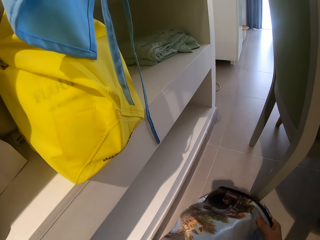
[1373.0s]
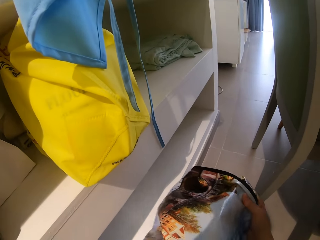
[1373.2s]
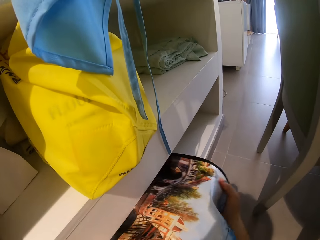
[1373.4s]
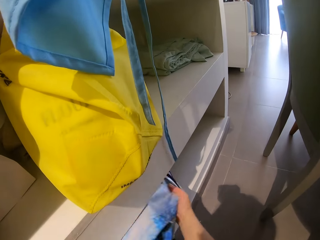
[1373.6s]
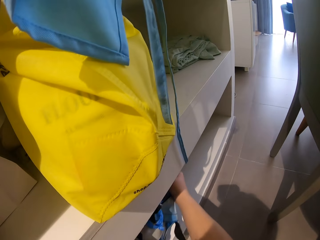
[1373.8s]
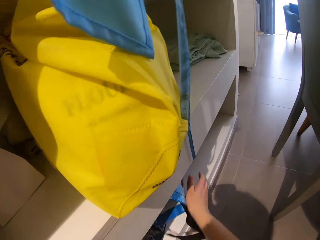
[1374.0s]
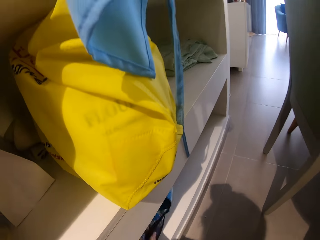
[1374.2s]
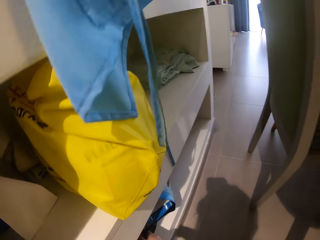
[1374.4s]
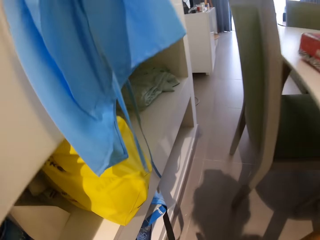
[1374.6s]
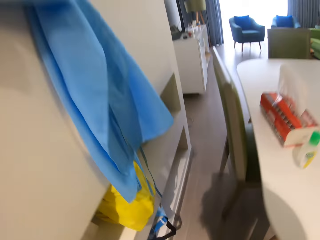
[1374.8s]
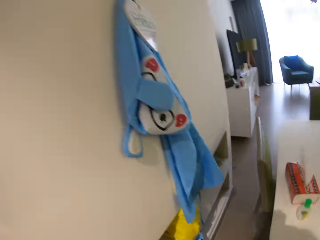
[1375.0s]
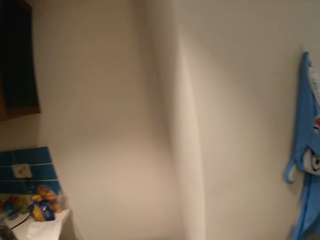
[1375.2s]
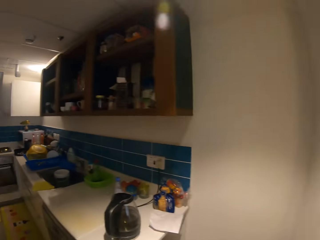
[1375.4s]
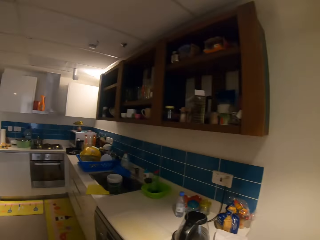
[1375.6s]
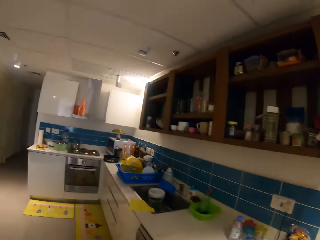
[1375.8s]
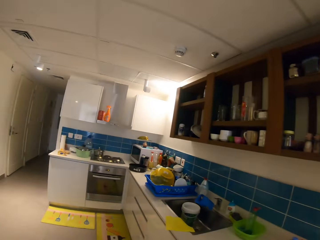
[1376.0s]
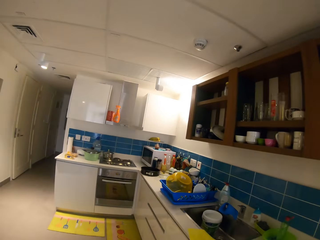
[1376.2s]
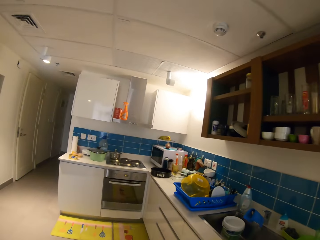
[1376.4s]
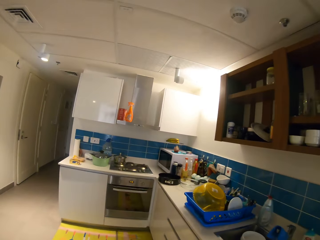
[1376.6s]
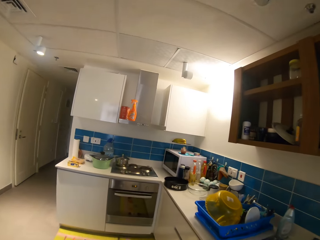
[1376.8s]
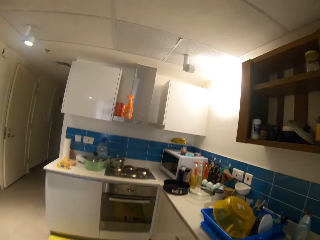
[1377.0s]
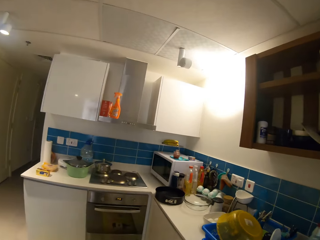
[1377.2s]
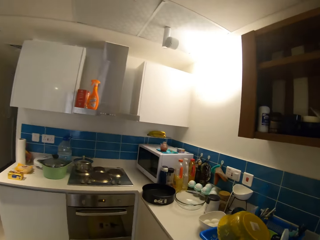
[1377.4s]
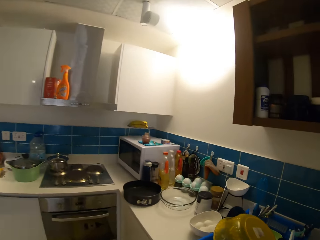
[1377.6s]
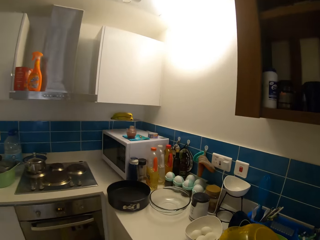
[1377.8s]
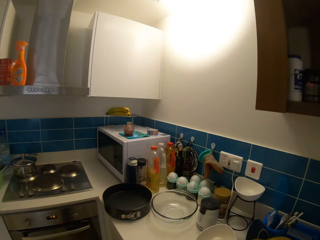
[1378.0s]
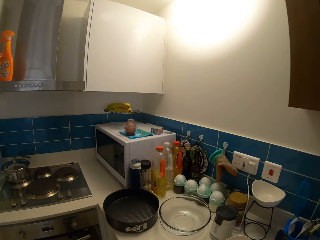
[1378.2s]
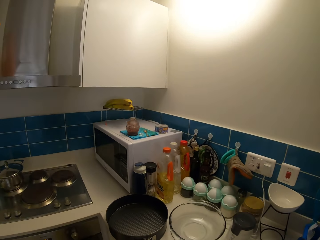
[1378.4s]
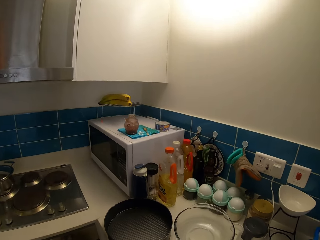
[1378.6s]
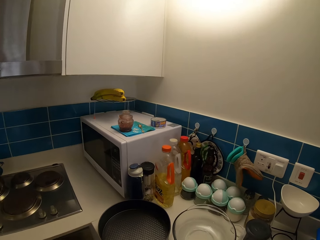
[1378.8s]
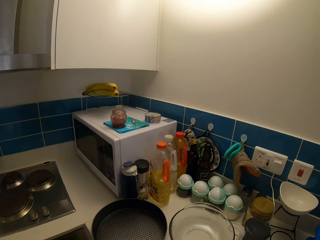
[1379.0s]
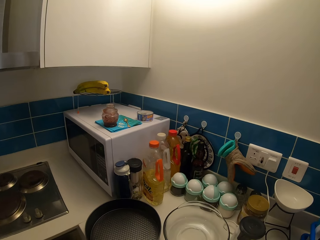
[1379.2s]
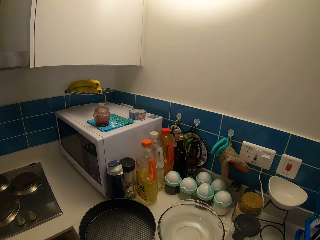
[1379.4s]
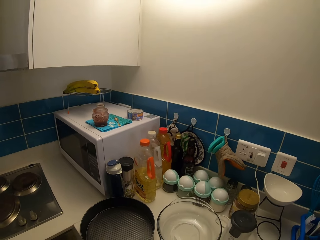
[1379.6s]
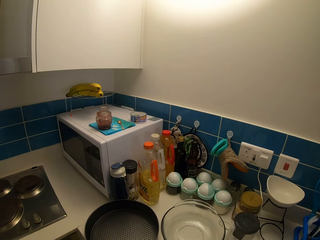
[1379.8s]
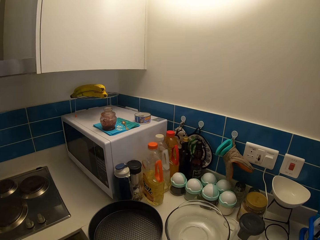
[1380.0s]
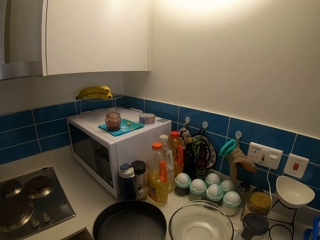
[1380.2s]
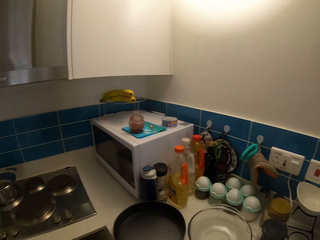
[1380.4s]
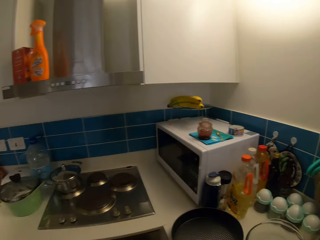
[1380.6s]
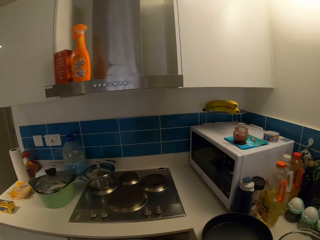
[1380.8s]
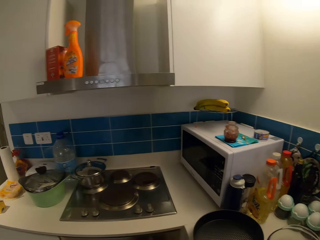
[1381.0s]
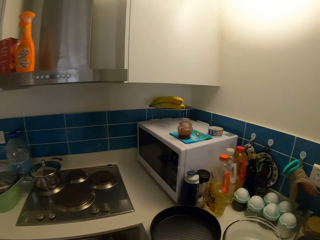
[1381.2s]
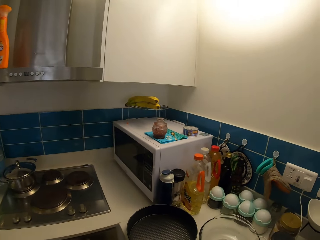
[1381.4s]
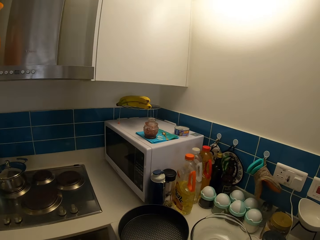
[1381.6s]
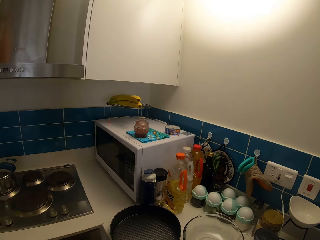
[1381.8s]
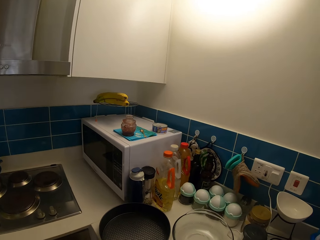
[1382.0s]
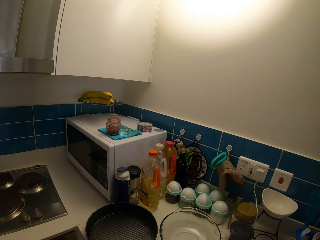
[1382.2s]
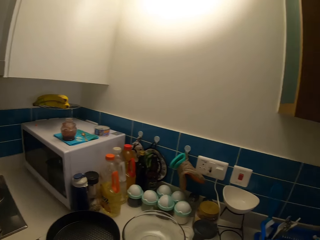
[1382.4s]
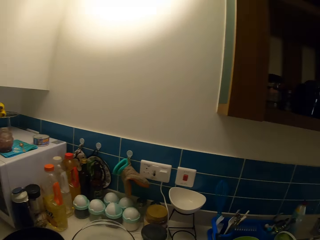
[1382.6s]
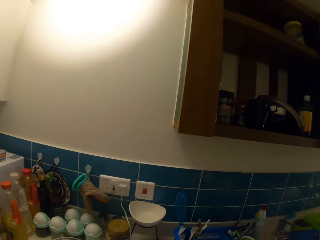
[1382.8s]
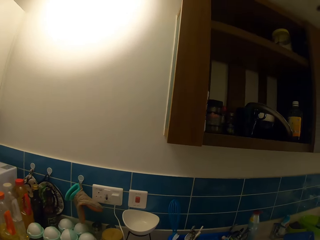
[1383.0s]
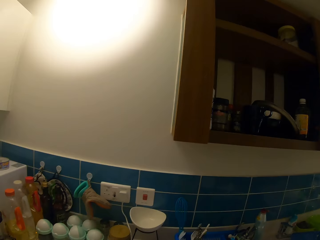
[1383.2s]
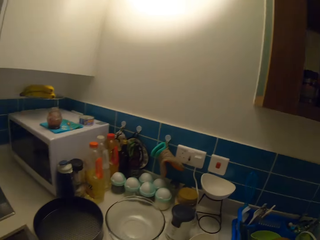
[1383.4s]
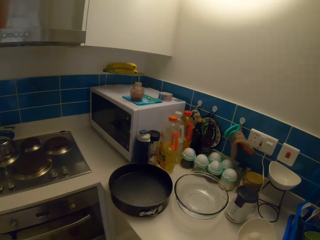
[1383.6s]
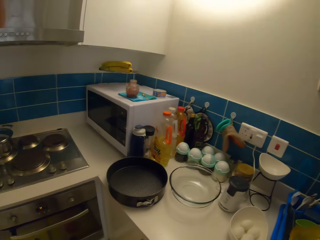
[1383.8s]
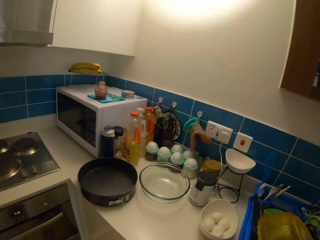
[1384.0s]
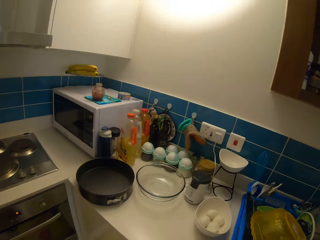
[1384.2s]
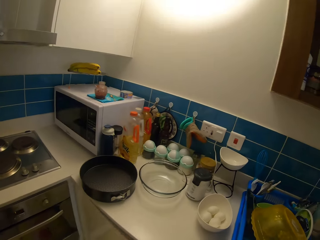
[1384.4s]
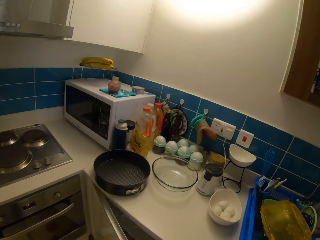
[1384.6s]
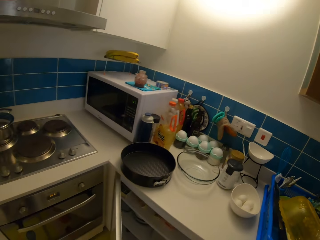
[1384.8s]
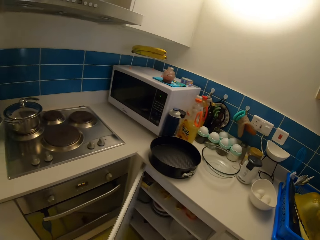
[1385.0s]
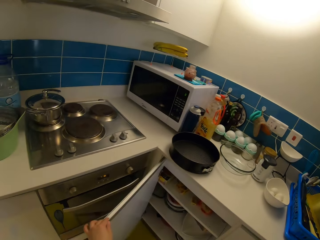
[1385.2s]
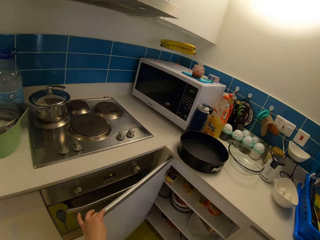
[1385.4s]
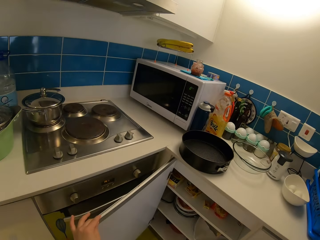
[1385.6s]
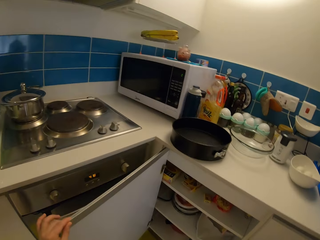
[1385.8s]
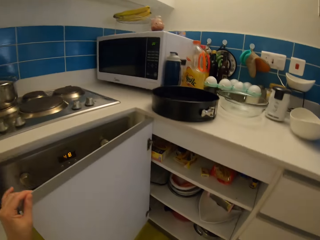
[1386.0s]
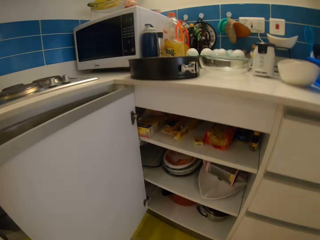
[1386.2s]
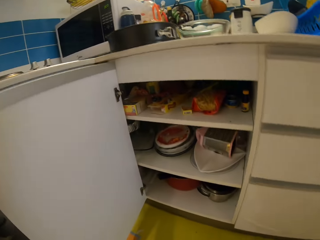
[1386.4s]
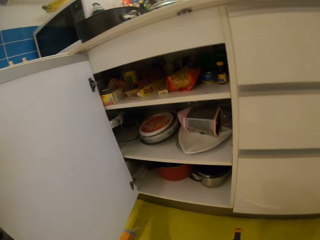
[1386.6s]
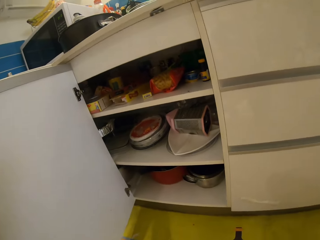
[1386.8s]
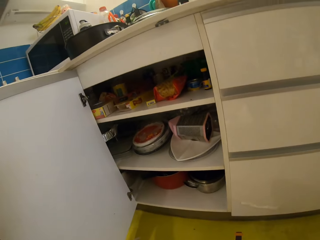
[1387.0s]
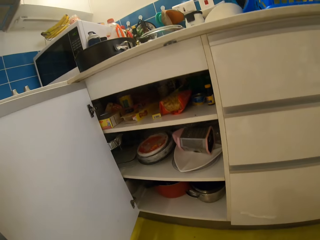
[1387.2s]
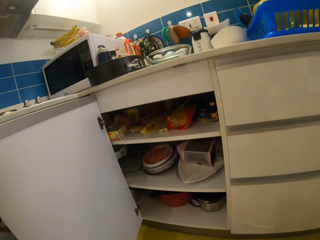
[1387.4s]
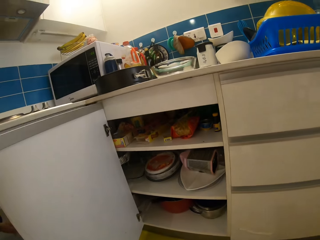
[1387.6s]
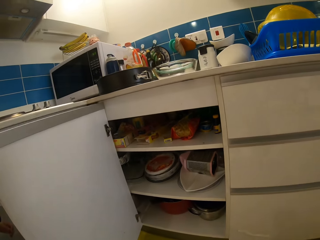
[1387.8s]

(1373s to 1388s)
The camera wearer puts the shopping bag in the wall unit. She walks towards a kitchen cabinet. She looks at the counter top. She opens the kitchen cabinet with her left hand.

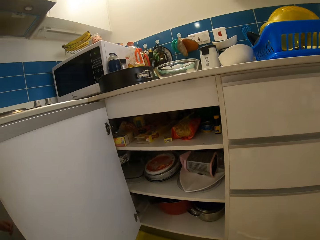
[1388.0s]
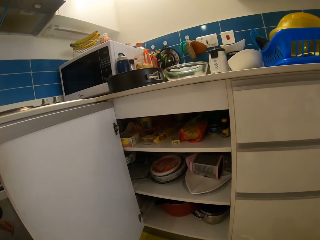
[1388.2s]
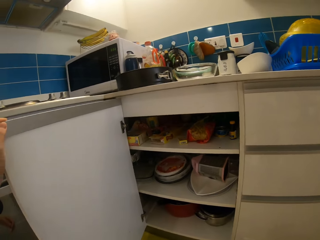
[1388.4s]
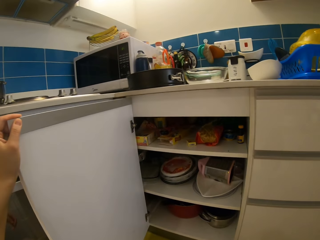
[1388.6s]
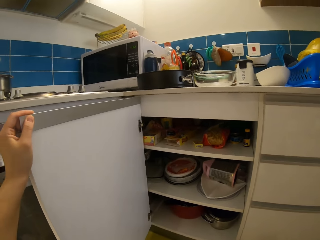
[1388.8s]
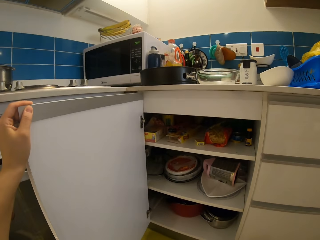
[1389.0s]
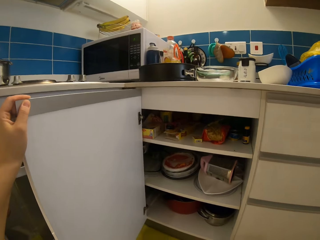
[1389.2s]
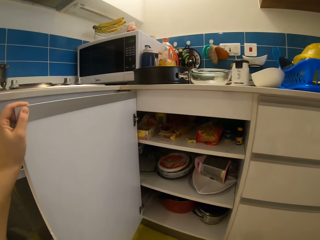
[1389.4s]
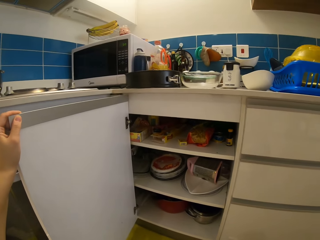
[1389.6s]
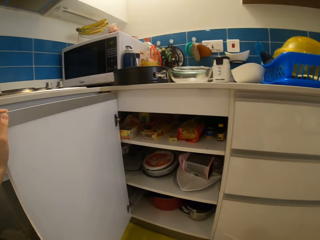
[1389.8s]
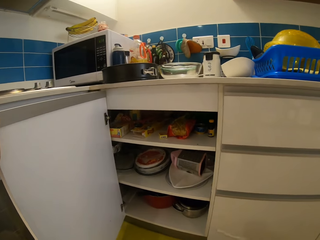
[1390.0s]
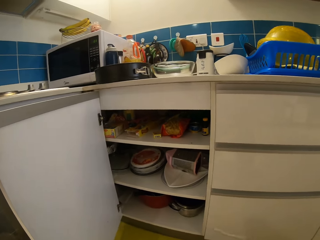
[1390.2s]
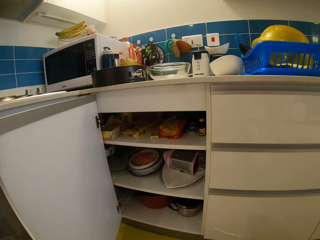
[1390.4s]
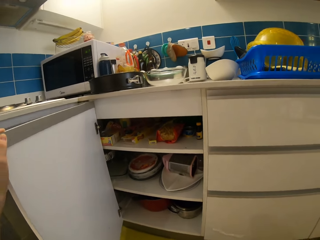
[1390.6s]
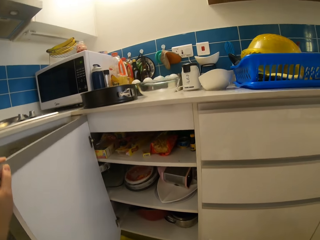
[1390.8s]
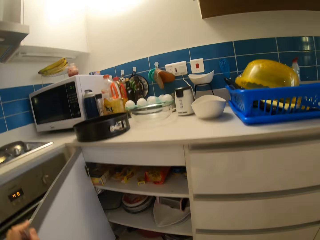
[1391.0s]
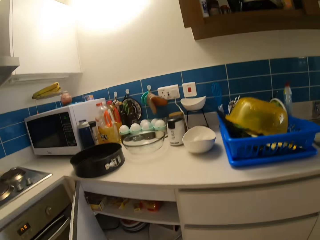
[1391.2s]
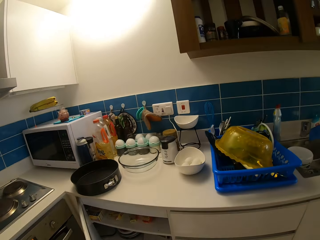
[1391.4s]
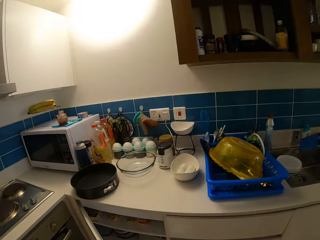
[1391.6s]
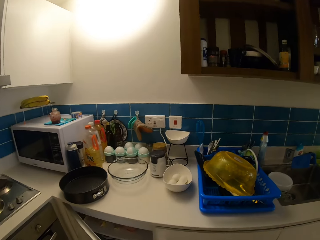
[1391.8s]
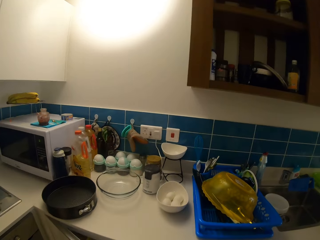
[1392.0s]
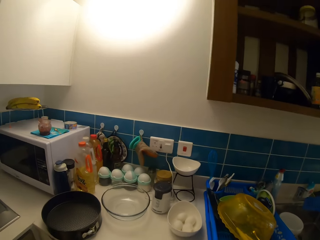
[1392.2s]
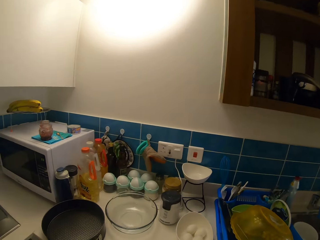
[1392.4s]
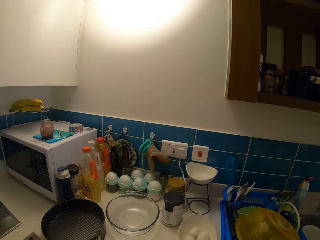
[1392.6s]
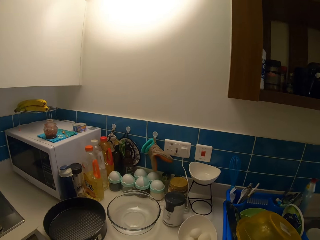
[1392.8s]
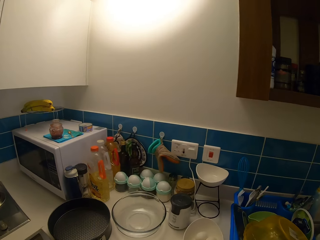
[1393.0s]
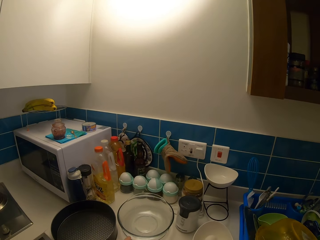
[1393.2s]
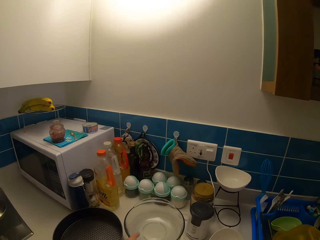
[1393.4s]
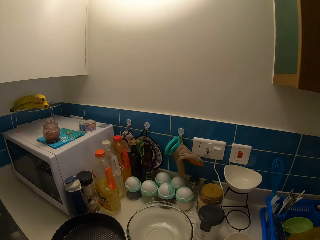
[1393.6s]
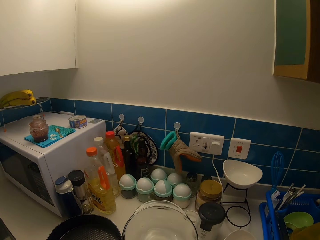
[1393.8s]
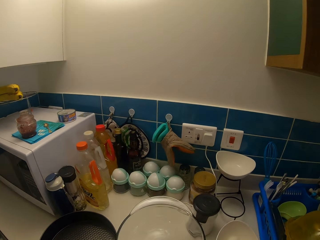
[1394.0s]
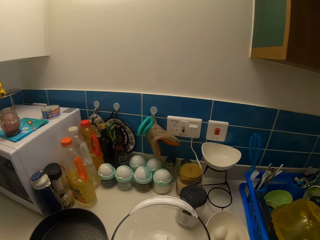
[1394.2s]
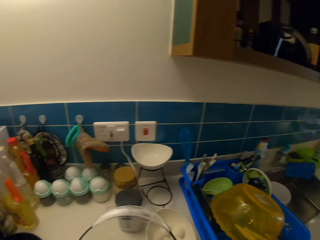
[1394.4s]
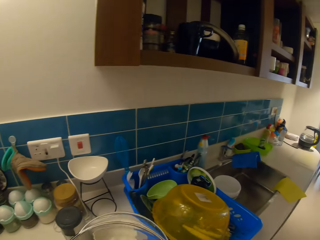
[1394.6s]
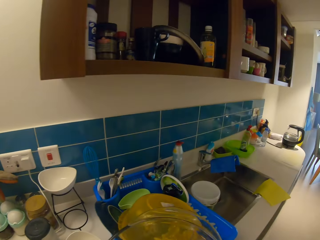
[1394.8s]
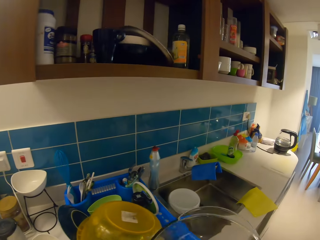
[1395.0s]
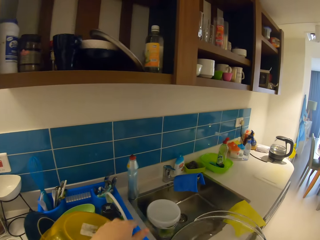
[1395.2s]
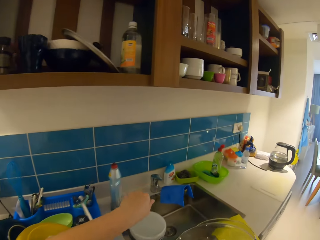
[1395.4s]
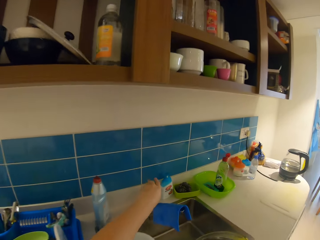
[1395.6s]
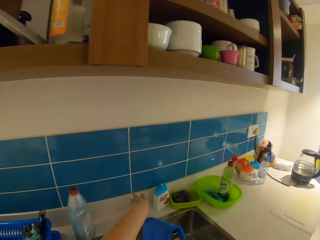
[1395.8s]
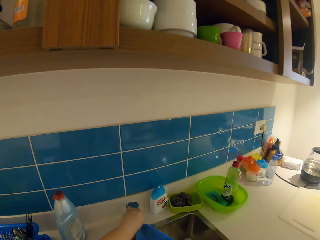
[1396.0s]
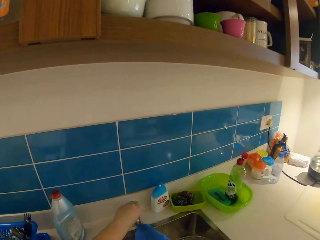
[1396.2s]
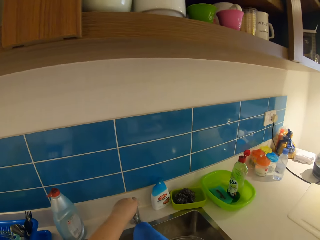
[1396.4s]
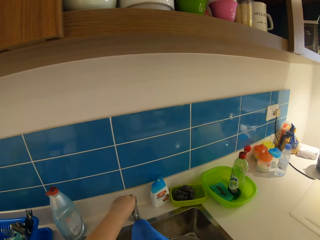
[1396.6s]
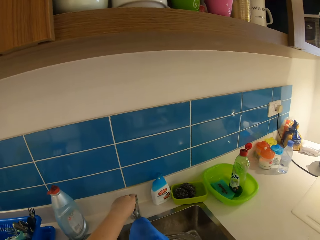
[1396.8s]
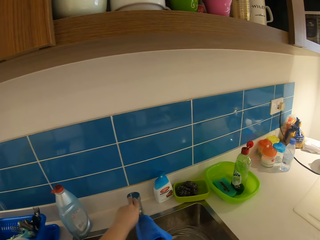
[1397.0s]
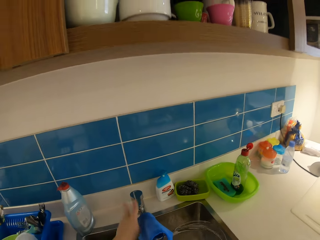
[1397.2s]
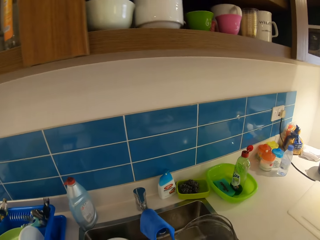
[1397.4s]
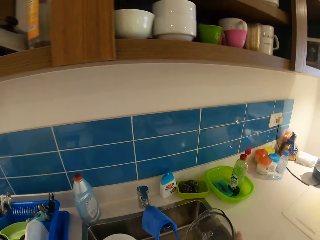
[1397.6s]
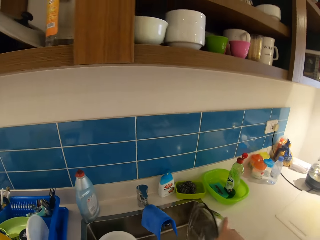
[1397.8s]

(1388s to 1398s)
The camera wearer closes the kitchen cabinet. She picks up a glass bowl from a kitchen slab with her right hand. She walks around the house. She opens the tap with her left hand. She washes the bowl in a kitchen sink. She closes the tap with her left hand.
